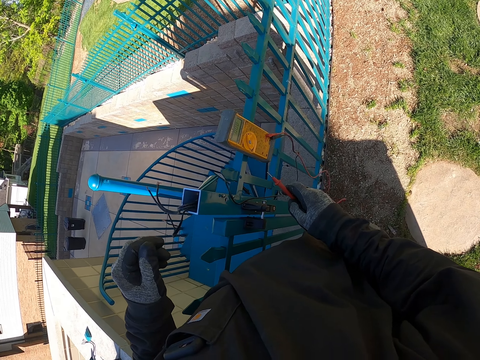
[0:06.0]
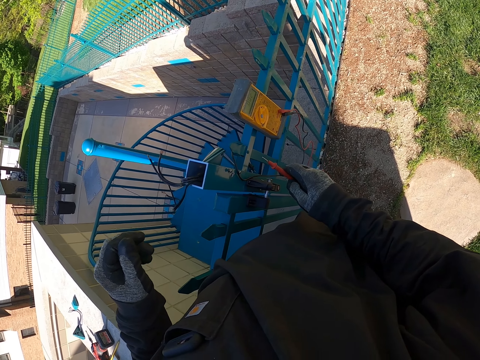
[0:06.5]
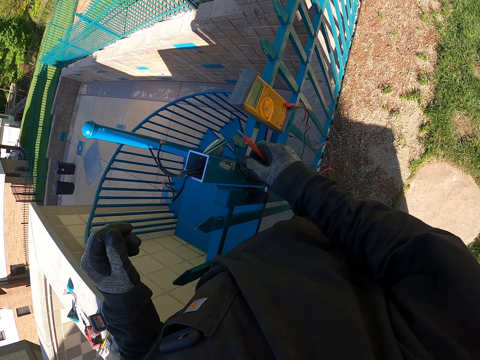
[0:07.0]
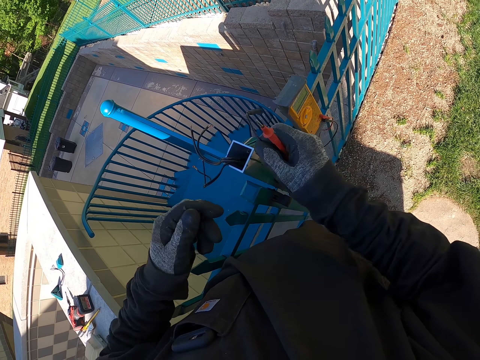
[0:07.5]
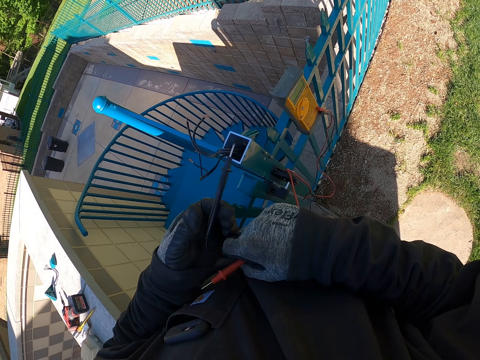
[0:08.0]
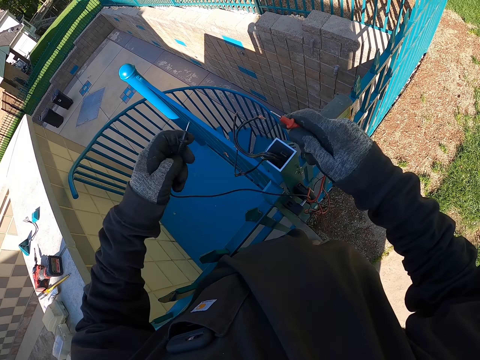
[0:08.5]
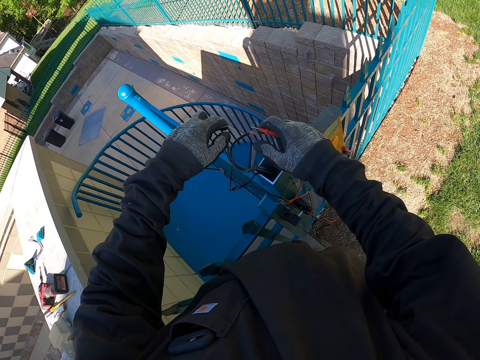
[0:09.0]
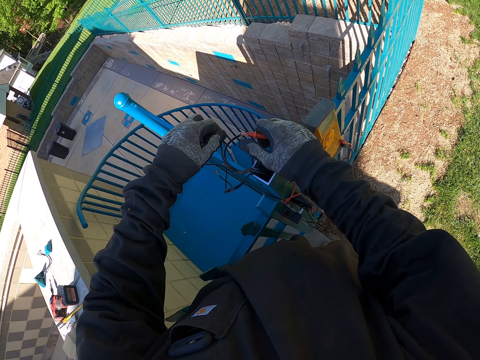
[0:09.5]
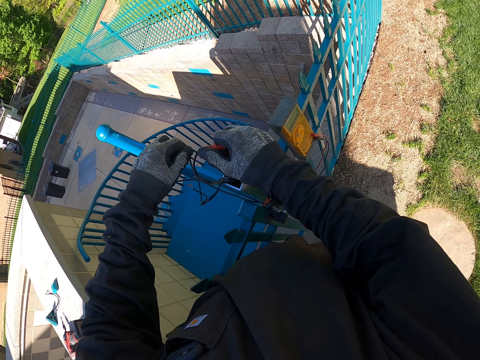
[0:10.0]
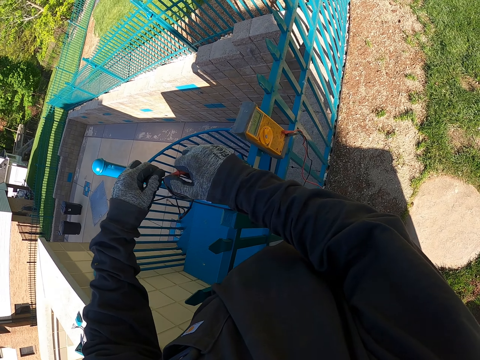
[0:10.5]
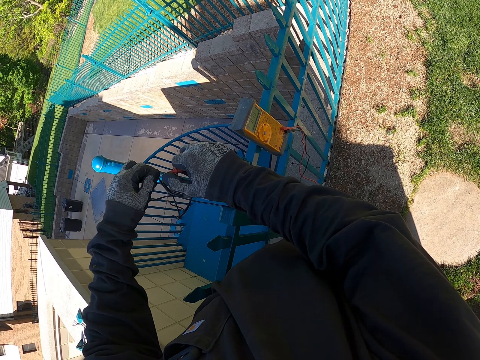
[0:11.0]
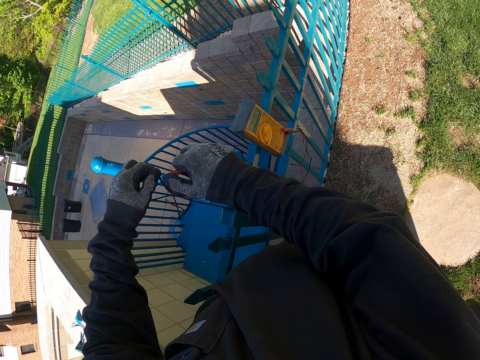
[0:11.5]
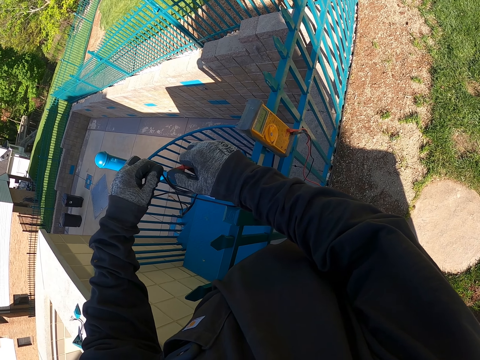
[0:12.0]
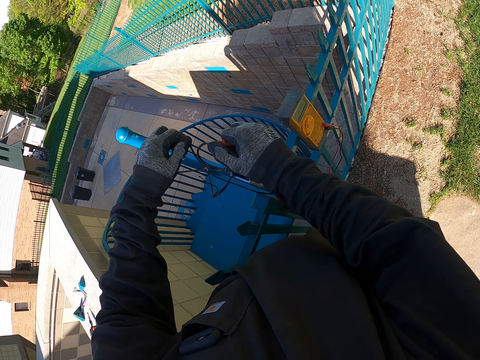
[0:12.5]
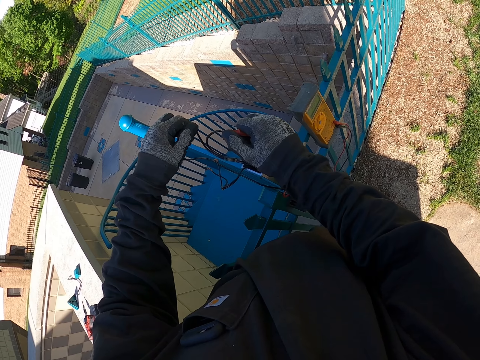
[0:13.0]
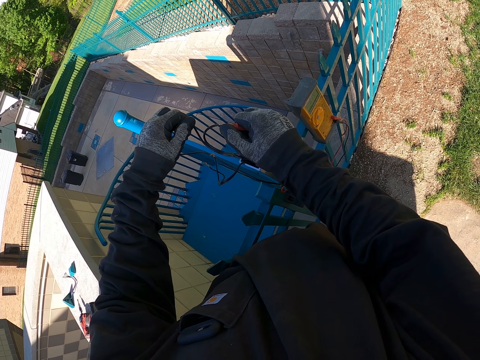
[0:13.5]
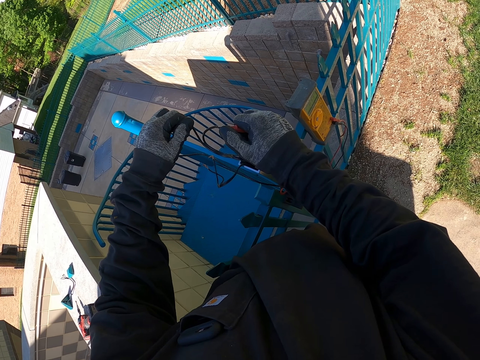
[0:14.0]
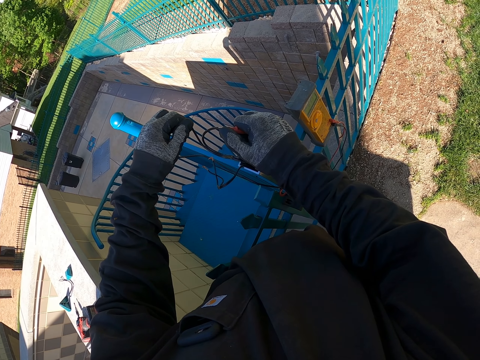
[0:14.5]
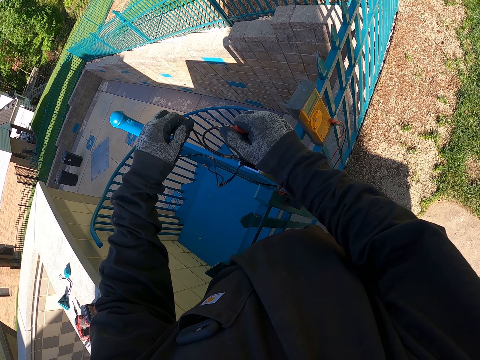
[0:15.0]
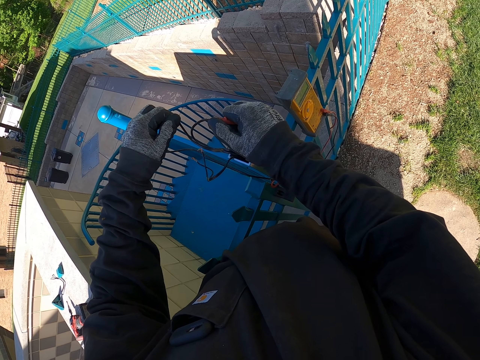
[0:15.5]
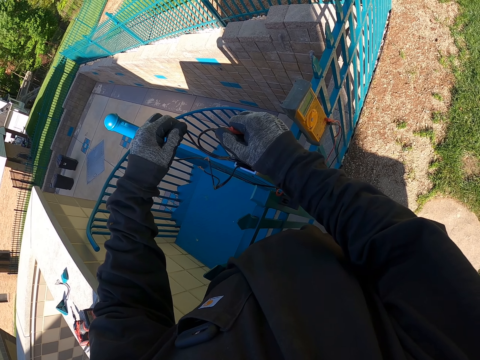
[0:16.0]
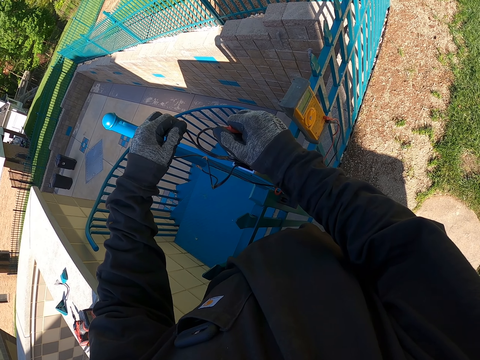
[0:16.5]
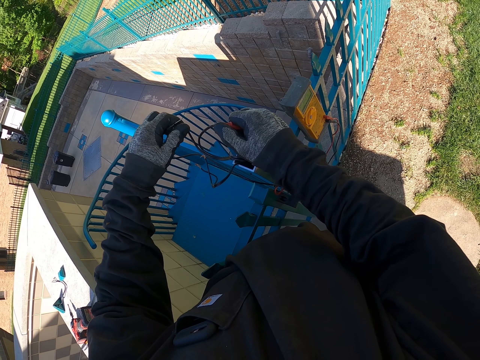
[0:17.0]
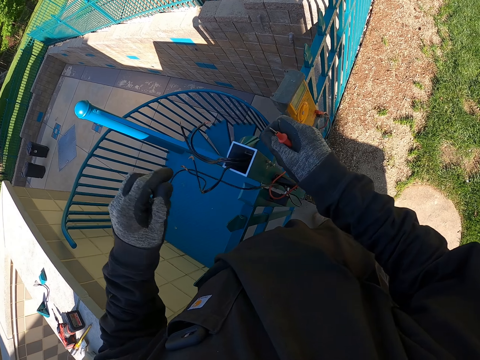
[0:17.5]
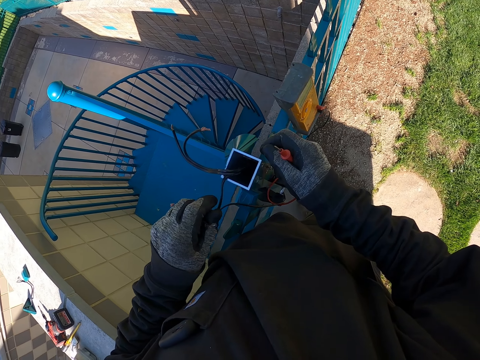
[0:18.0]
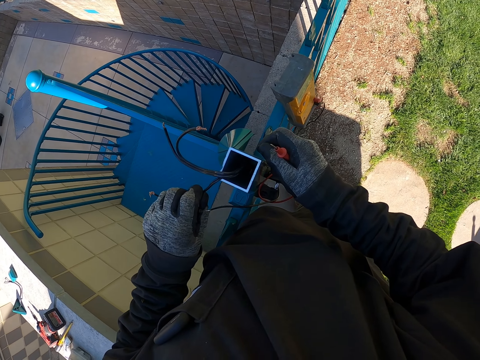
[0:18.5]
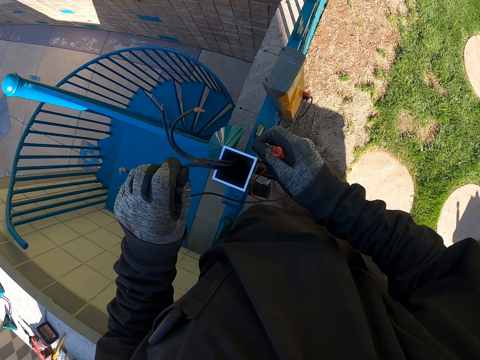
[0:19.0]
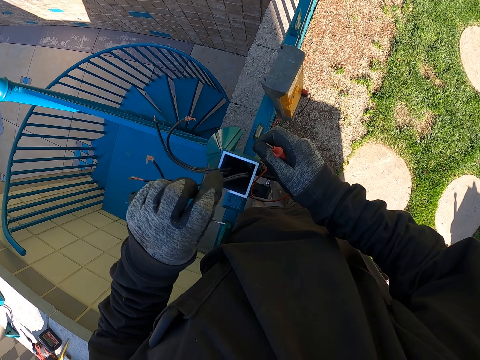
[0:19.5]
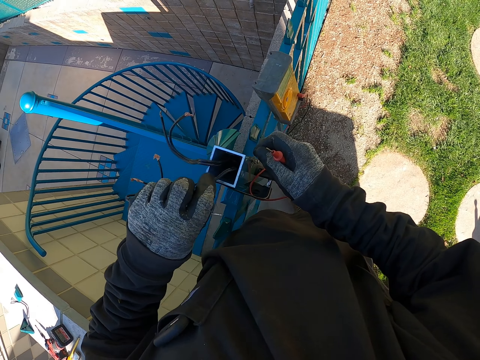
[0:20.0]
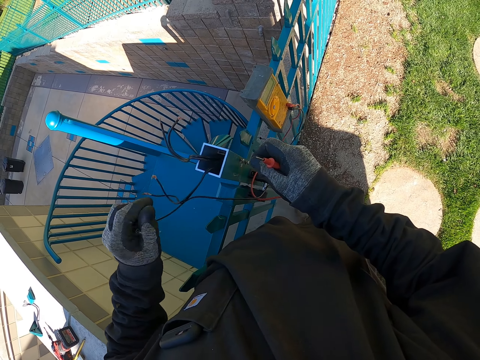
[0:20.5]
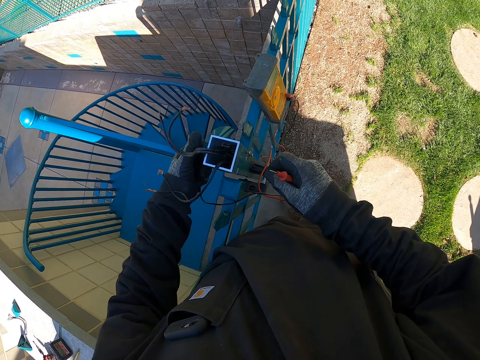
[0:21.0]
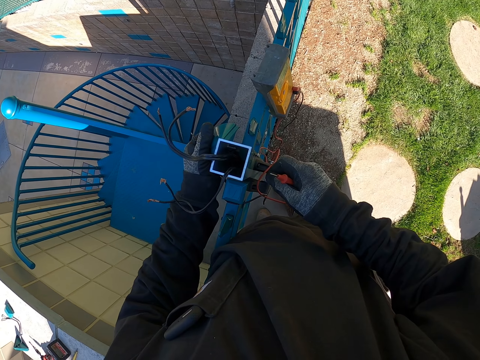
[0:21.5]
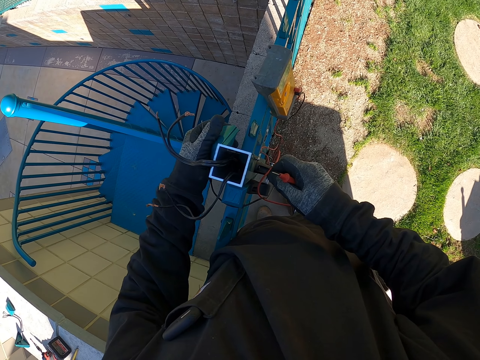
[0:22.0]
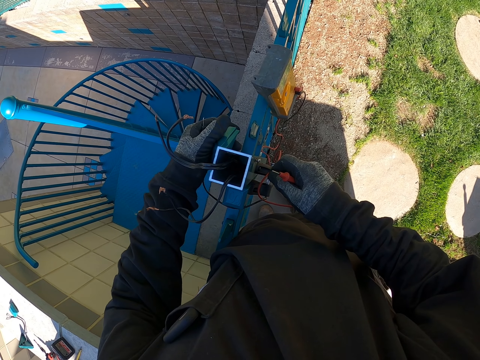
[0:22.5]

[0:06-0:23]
The camera wearer takes an ammeter cable. They hold something. They measure the cables' current in the steel hole with the ammeter. They fix something. They adjust the cables. They hold a cable.

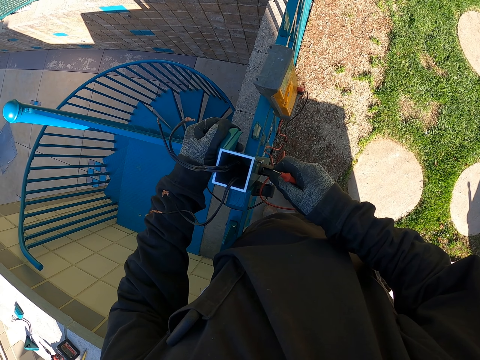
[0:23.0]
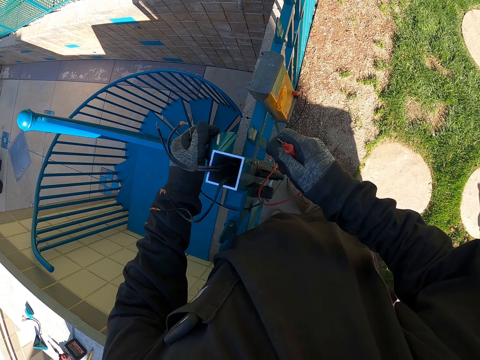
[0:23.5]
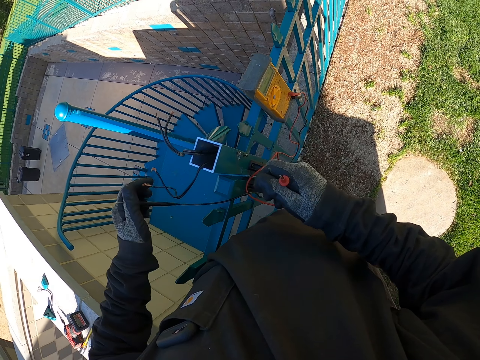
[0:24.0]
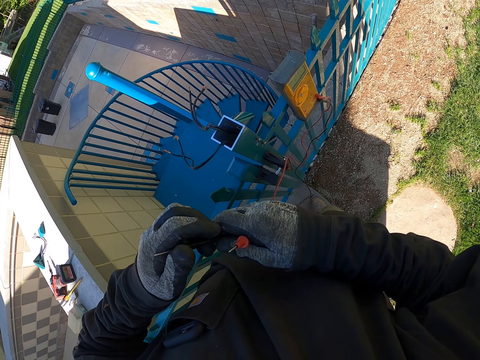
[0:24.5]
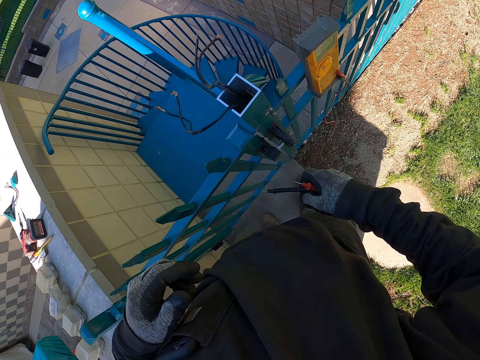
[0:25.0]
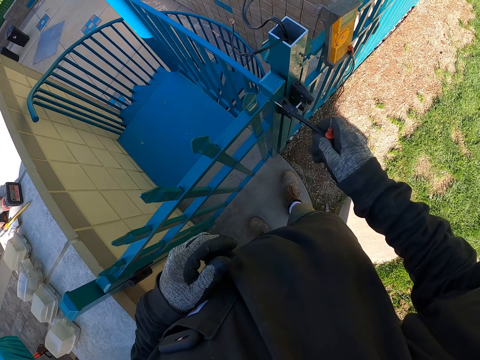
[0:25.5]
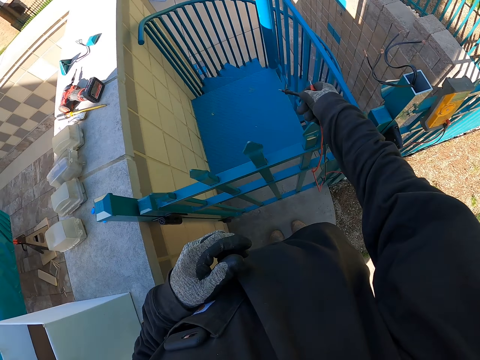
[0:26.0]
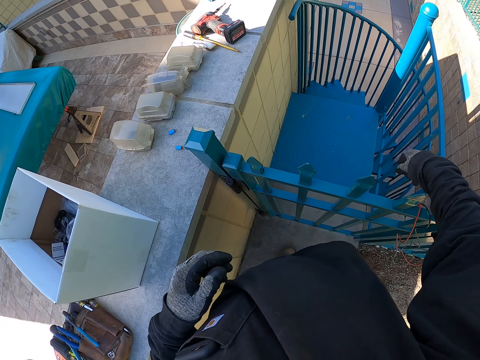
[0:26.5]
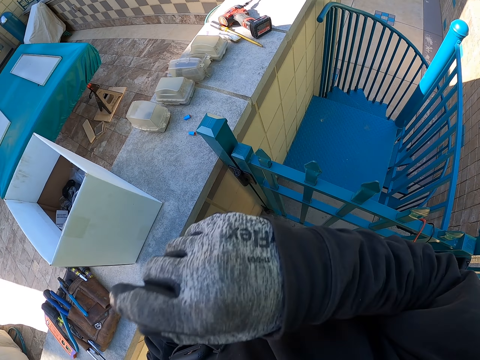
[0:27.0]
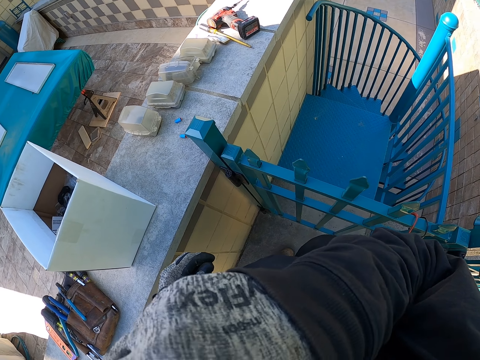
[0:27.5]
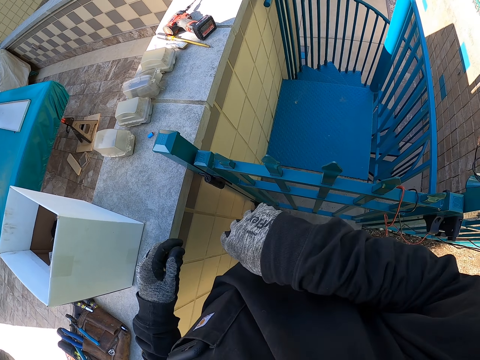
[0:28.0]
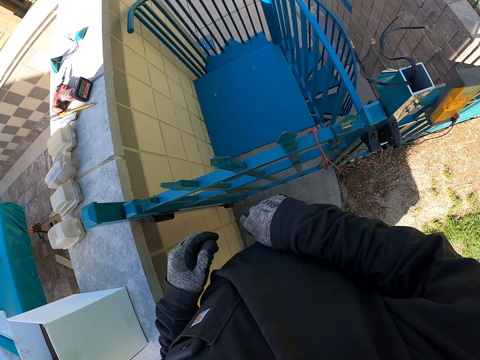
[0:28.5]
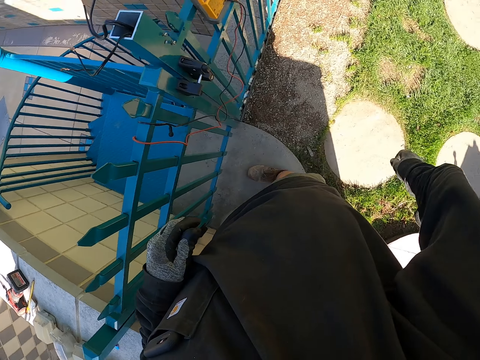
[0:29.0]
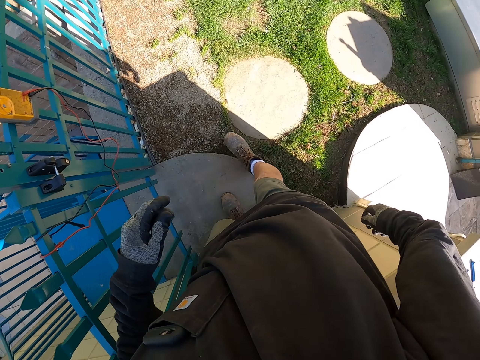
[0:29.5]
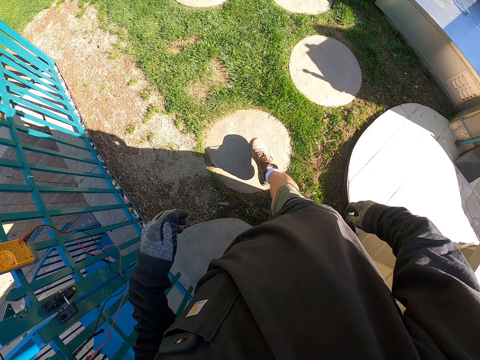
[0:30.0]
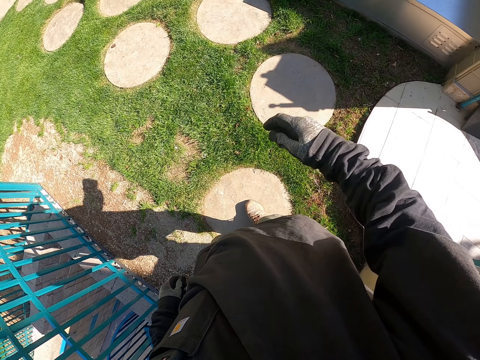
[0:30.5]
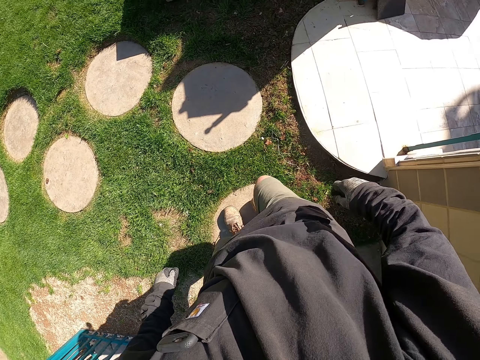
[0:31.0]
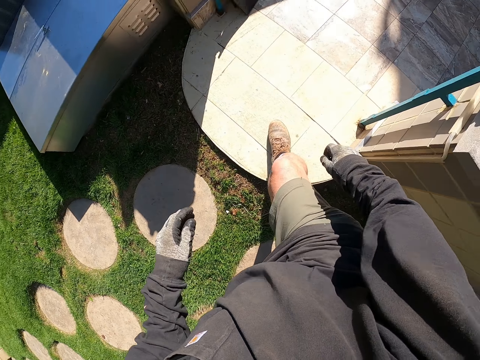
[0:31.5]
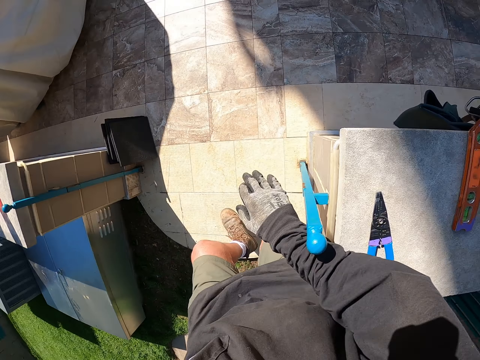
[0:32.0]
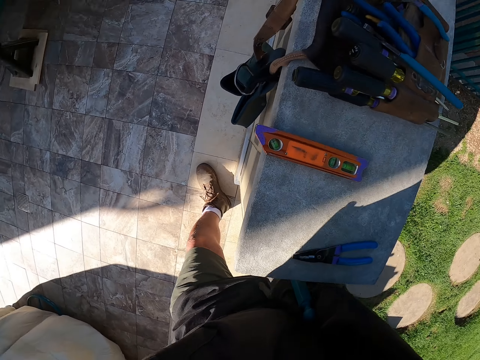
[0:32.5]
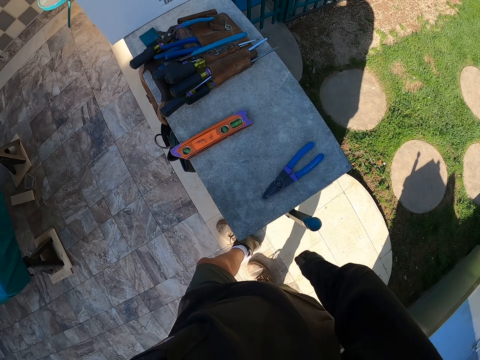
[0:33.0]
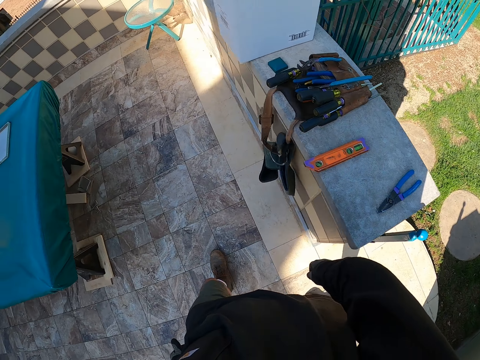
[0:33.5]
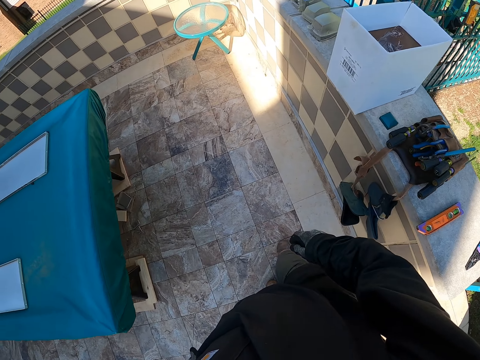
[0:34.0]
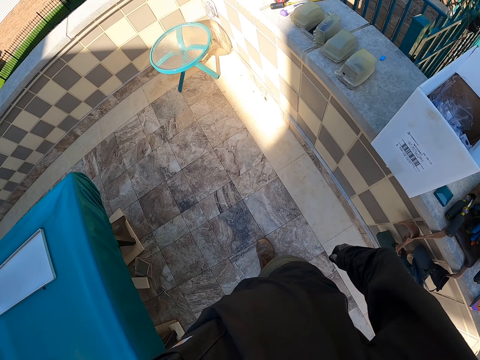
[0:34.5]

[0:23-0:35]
The camera wearer shifts the ammeter cable to the right hand. They drop the ammeter cables on the gate. They hang a cable at the fence. They walk to another side of the wall. They look around.
